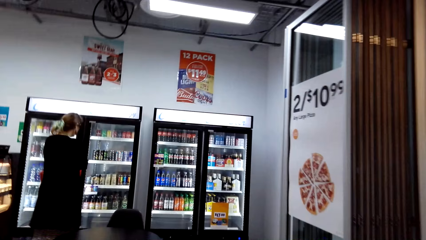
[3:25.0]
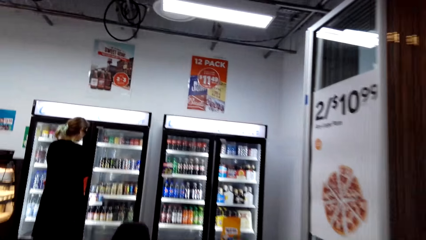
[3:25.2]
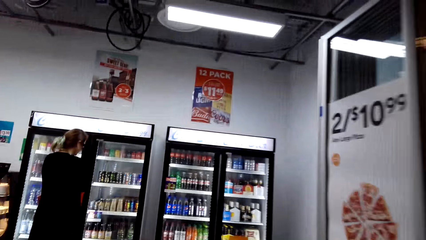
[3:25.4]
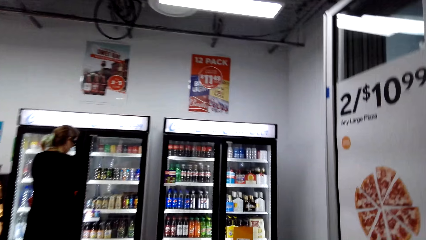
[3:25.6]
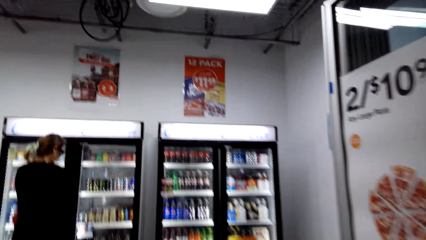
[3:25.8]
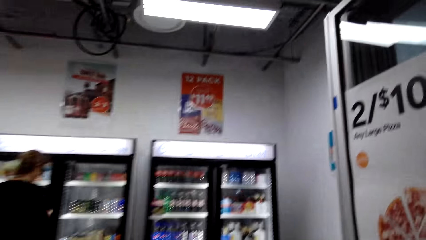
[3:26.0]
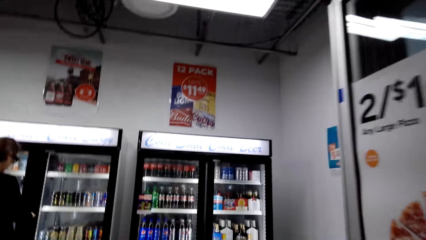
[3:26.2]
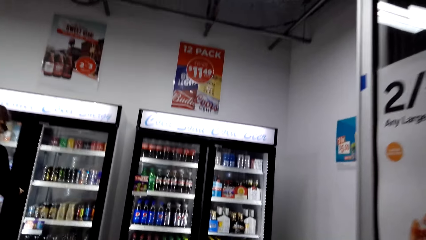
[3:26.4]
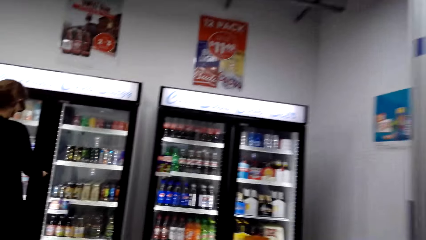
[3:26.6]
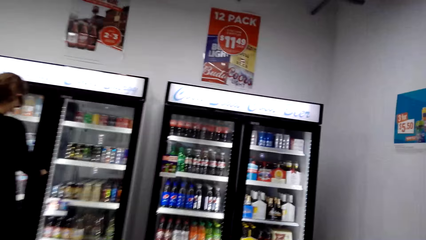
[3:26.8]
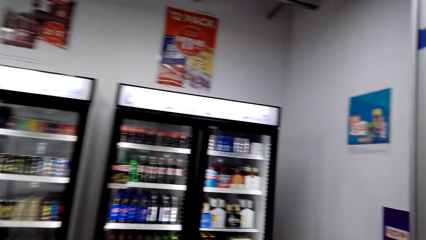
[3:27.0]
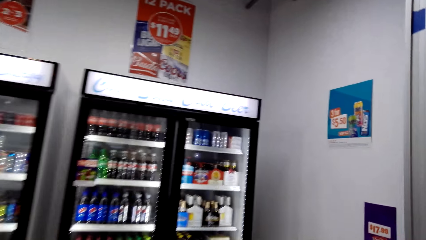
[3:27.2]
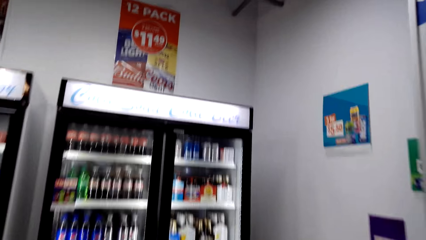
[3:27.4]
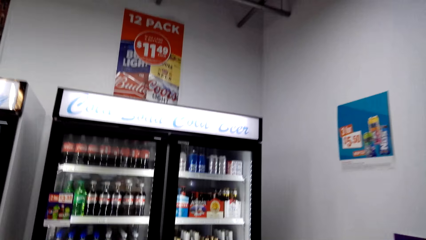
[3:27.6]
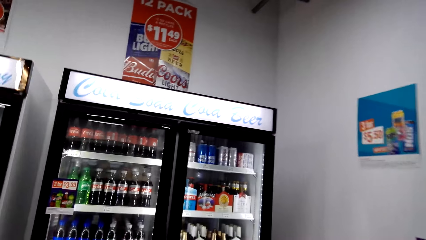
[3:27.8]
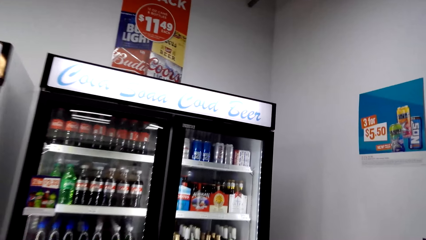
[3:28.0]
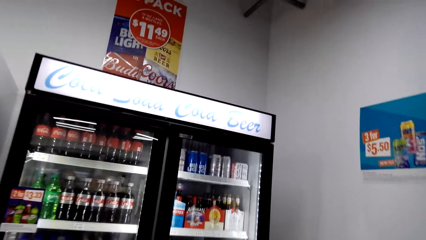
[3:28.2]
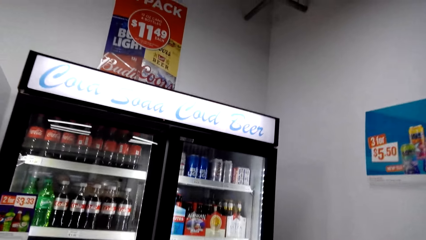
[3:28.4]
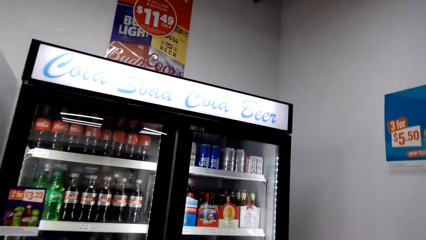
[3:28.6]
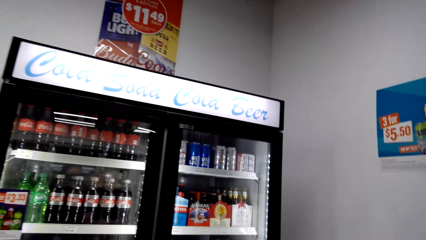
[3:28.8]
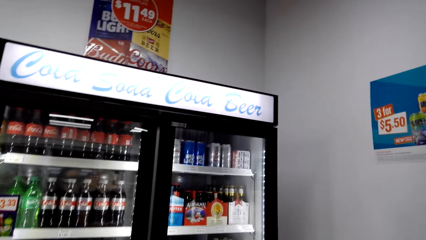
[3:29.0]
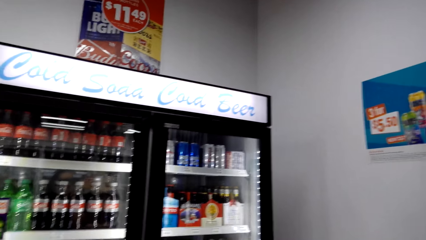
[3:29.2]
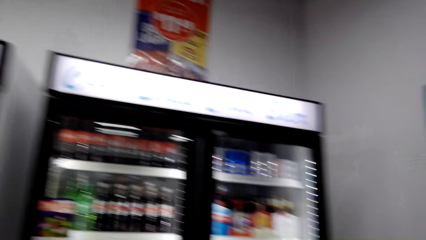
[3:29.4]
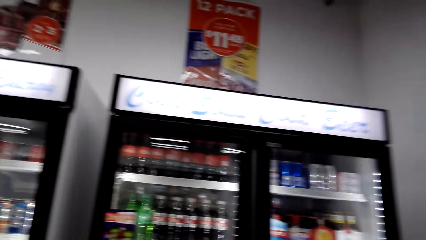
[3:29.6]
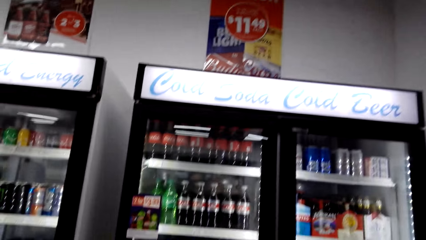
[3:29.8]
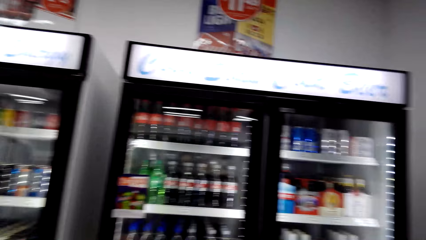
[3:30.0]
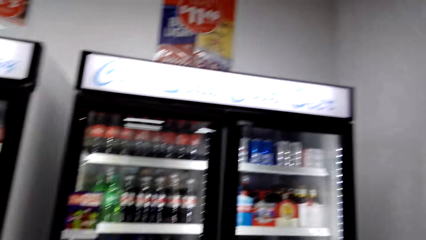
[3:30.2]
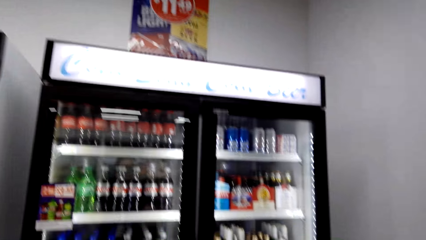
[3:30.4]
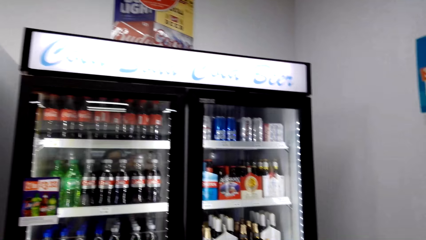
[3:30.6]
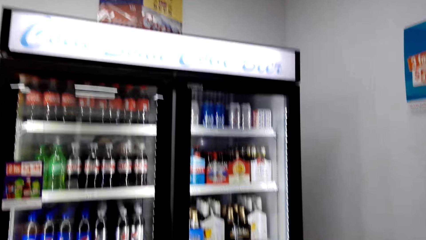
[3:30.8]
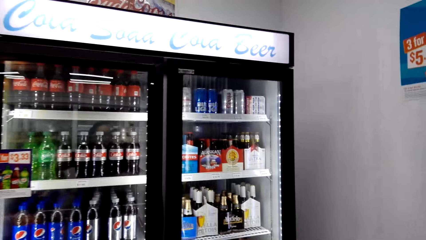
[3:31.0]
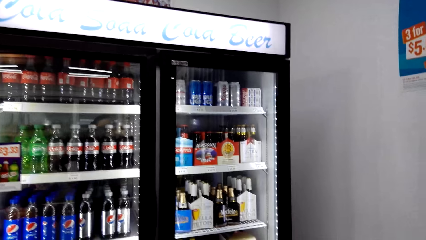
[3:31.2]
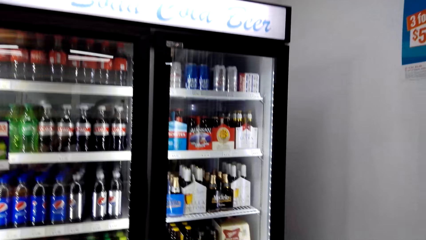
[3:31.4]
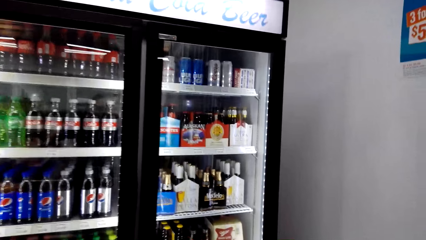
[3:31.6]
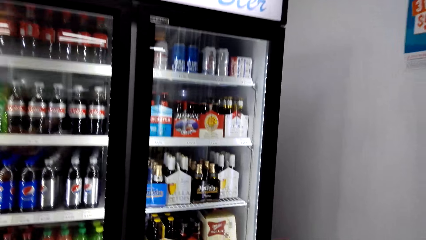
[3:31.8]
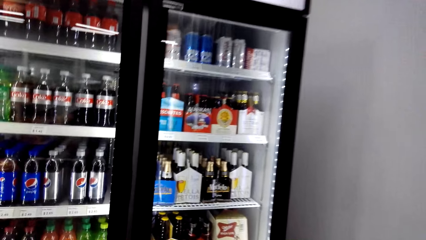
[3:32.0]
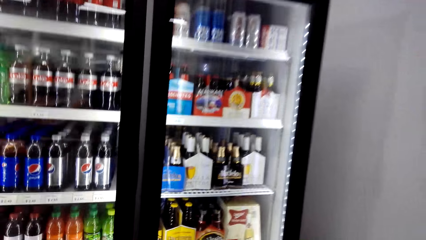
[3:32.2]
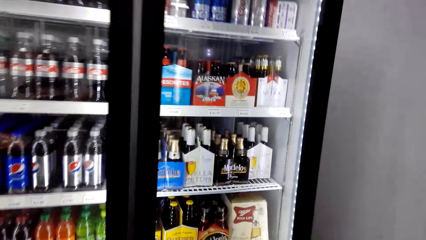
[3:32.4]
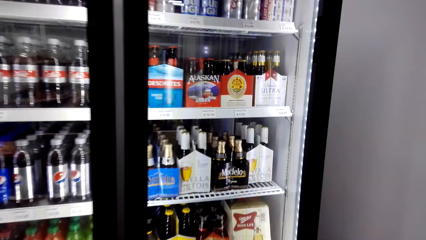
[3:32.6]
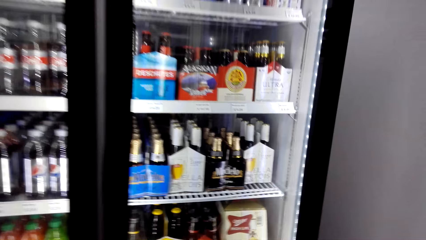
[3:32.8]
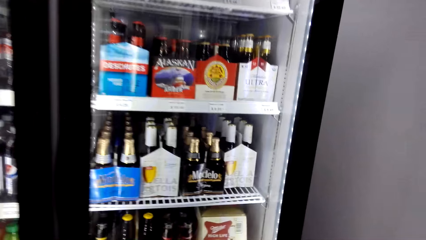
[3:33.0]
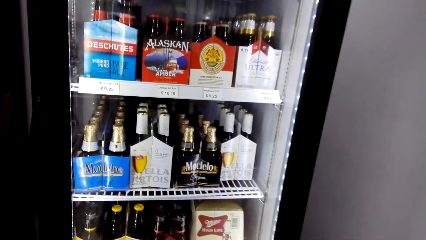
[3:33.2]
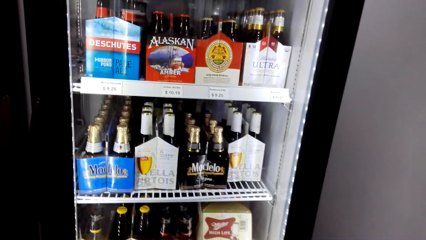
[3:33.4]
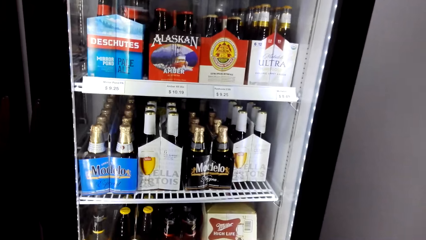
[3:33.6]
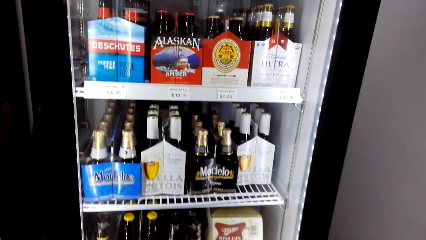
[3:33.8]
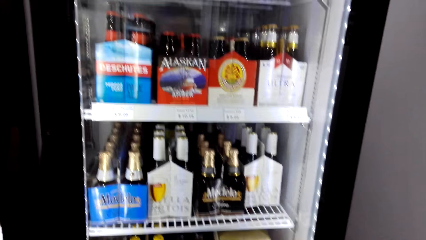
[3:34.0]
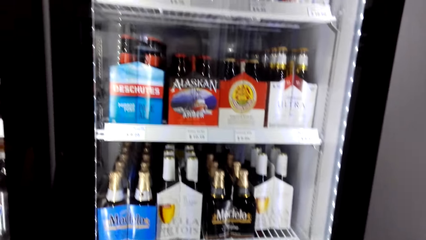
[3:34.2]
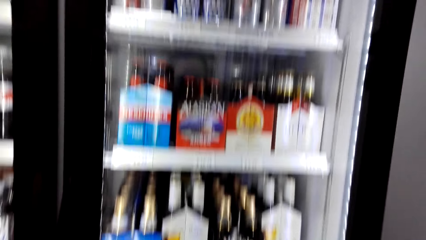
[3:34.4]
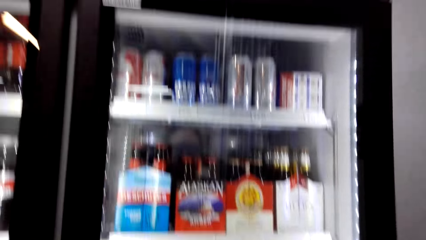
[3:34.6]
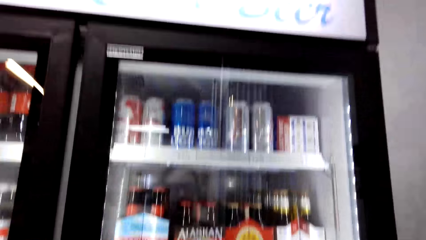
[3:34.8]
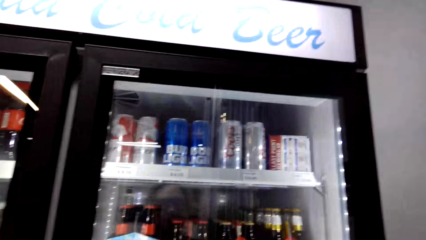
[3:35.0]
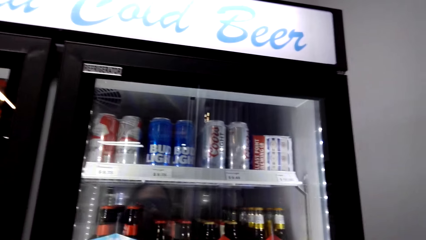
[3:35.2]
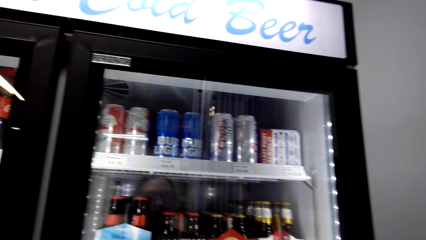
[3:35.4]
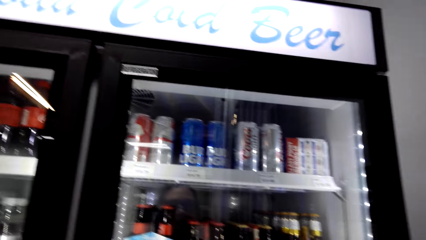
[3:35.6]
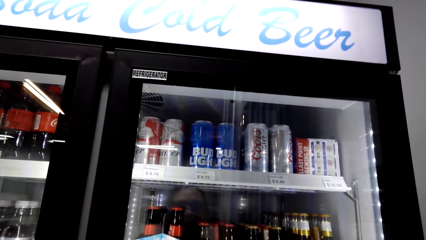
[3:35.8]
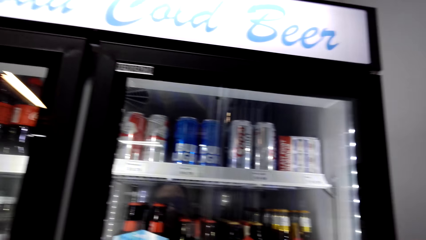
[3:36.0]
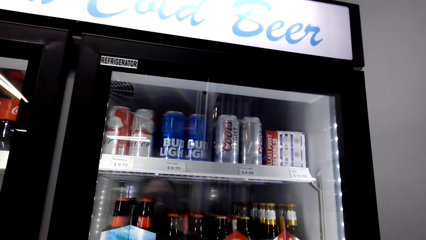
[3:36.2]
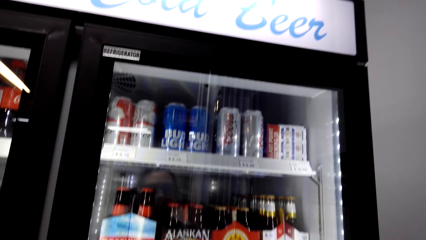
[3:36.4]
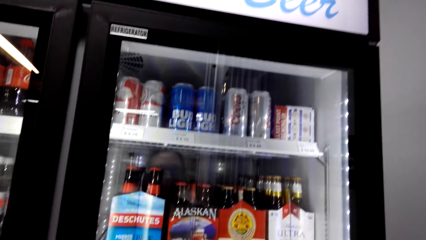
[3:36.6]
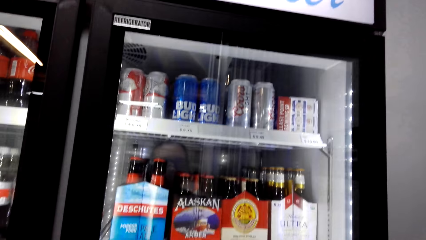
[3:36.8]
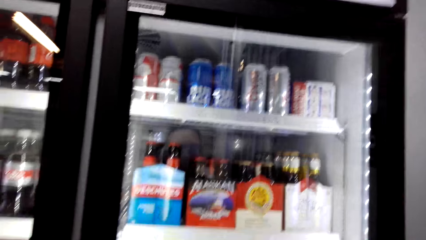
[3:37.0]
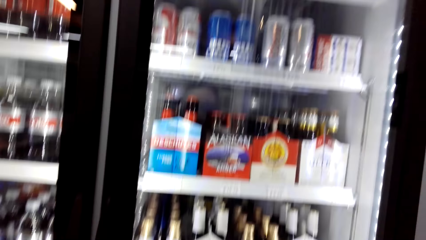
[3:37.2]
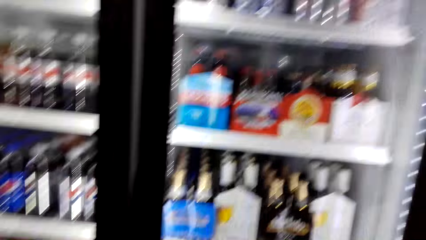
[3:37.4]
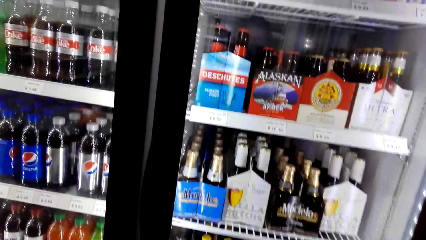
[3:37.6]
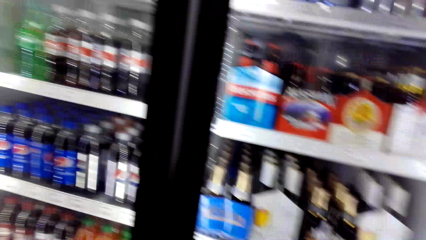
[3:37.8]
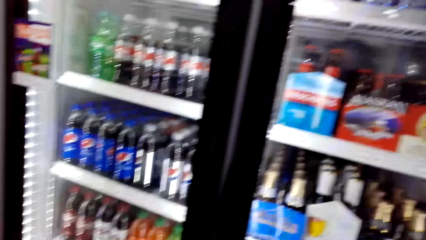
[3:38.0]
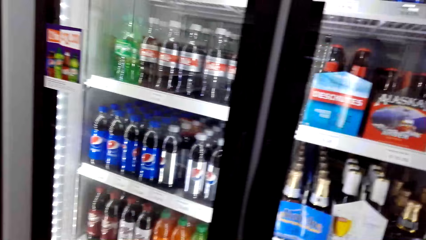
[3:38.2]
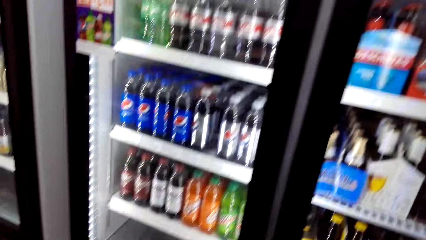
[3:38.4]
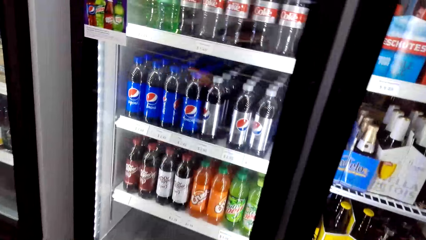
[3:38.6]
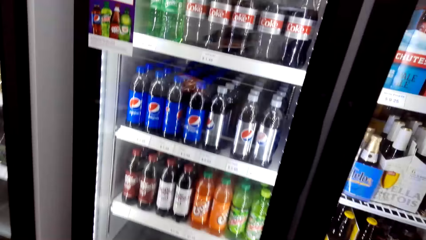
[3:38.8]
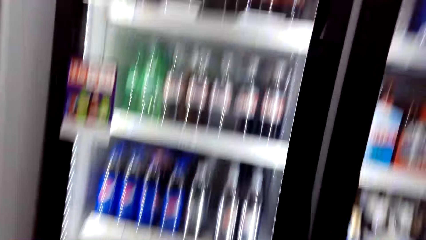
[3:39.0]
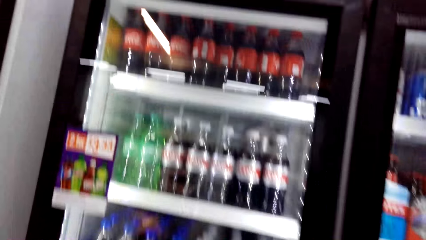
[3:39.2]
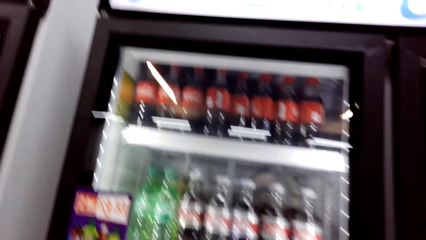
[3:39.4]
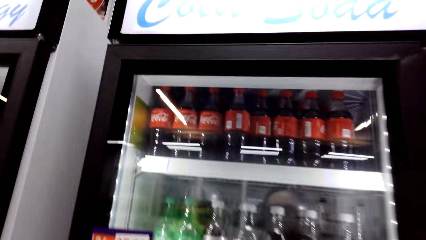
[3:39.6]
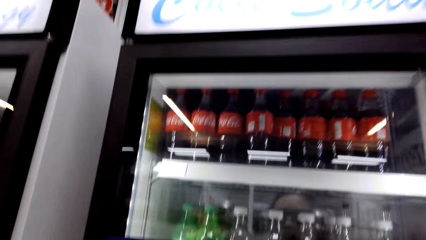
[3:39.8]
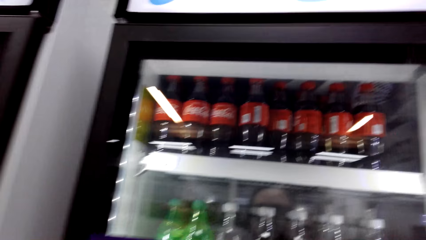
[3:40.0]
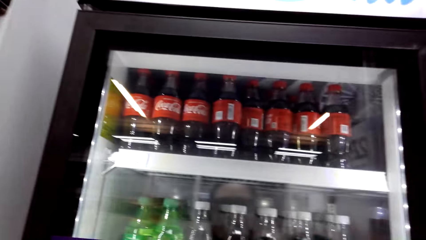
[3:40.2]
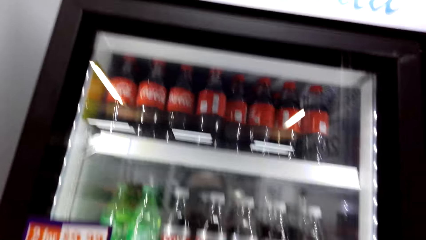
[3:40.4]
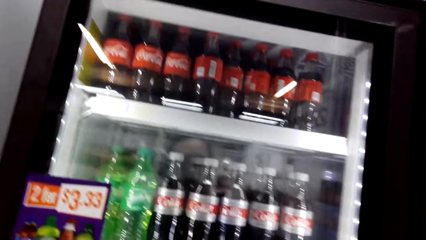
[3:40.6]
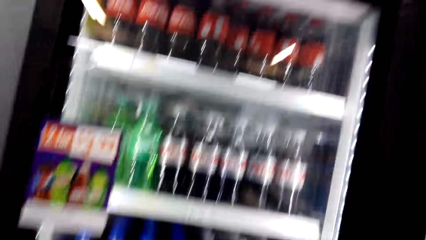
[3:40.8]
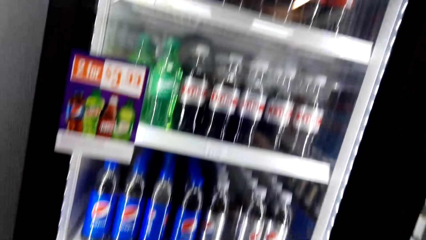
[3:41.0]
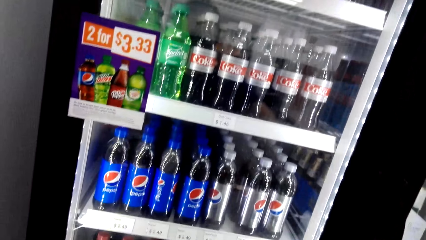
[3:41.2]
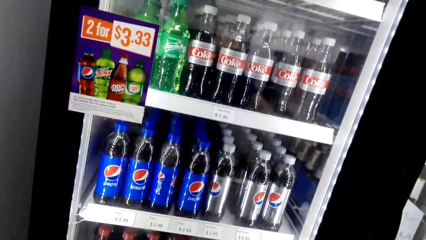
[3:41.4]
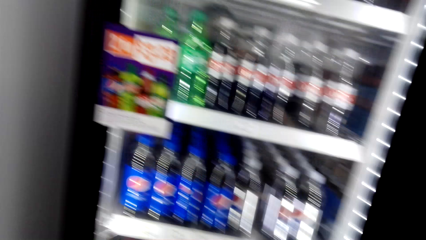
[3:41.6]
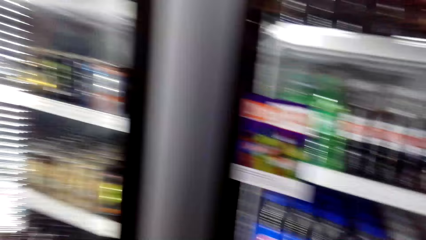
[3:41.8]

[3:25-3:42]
The camera wearer walks in the shop. They talk. A woman talks. The camera wearer talks. They stare at drinks in the fridge. The woman talks. The camera wearer talks.
